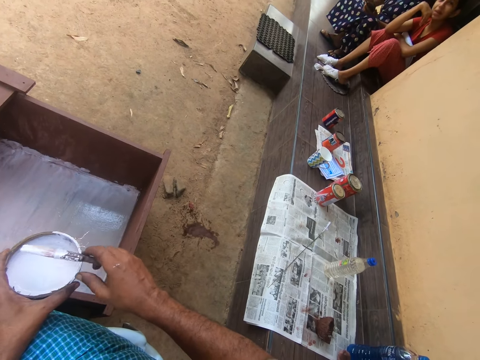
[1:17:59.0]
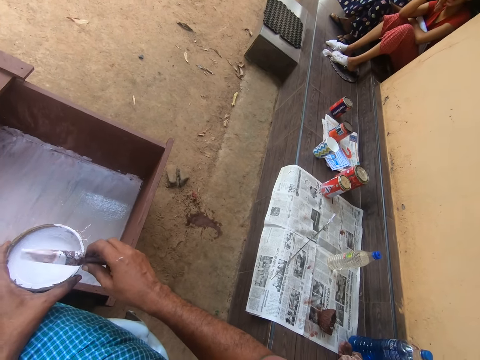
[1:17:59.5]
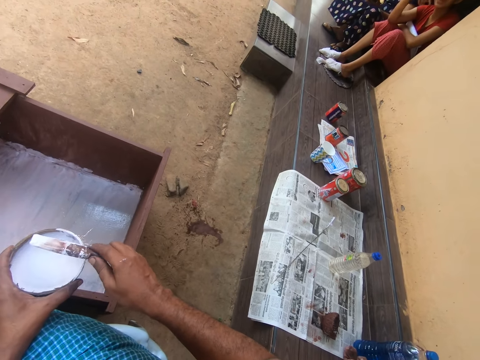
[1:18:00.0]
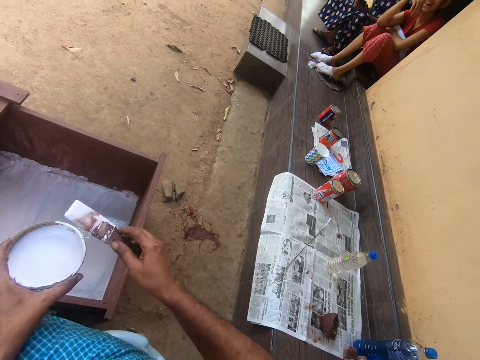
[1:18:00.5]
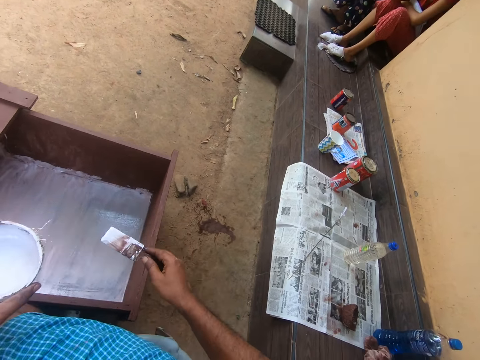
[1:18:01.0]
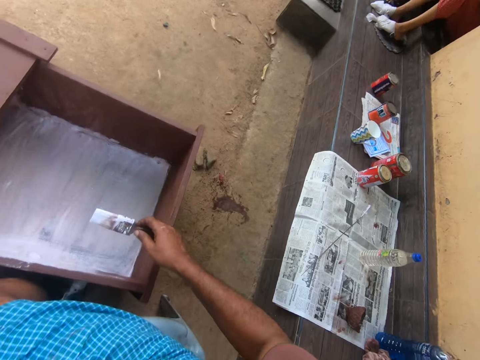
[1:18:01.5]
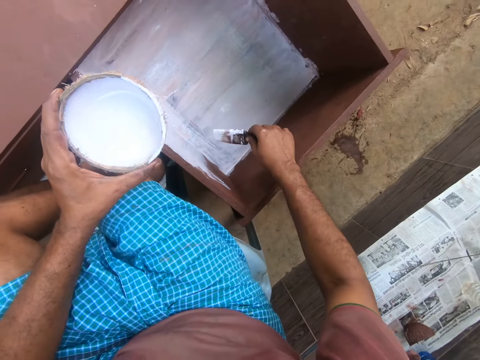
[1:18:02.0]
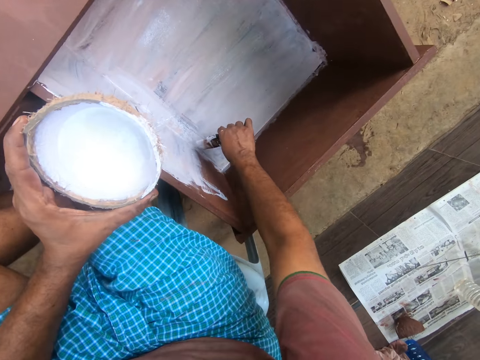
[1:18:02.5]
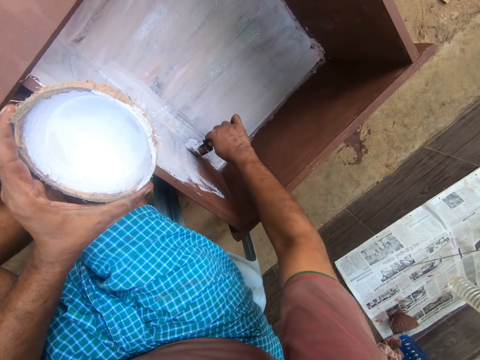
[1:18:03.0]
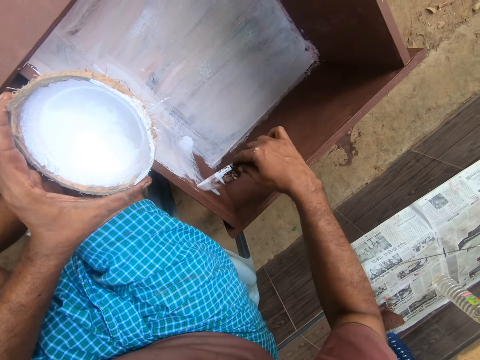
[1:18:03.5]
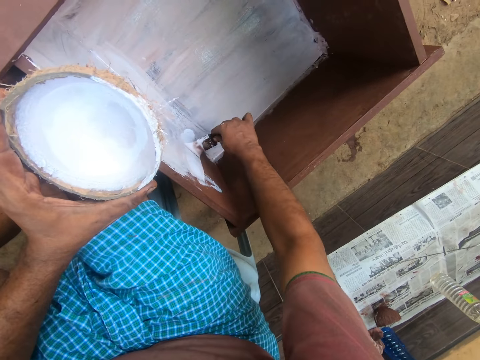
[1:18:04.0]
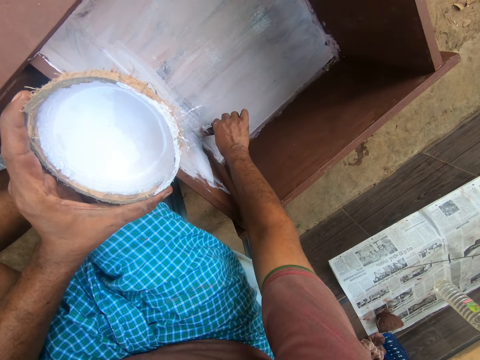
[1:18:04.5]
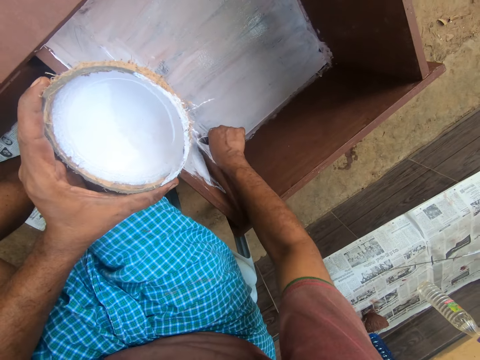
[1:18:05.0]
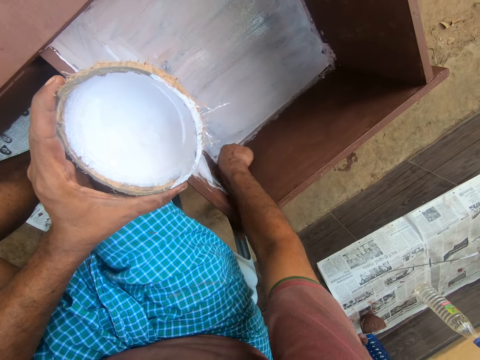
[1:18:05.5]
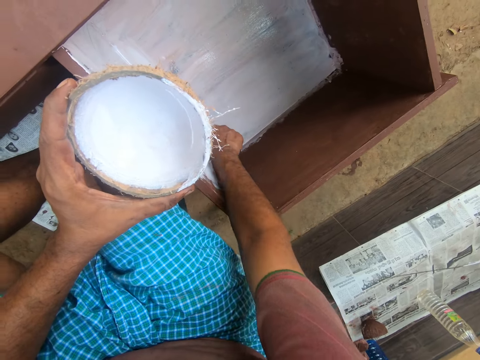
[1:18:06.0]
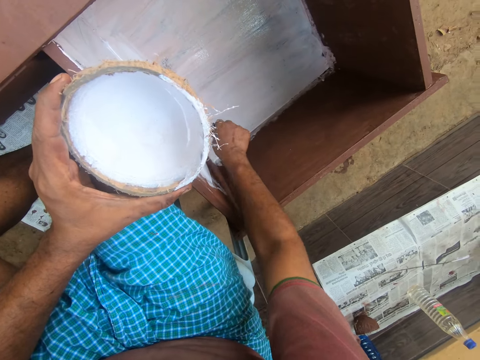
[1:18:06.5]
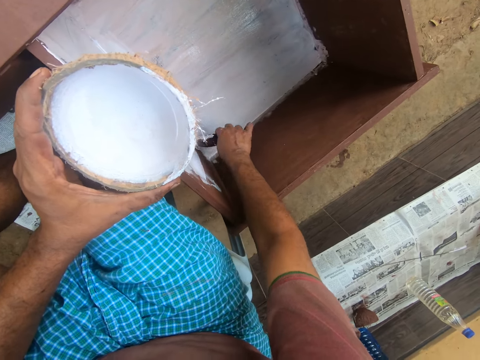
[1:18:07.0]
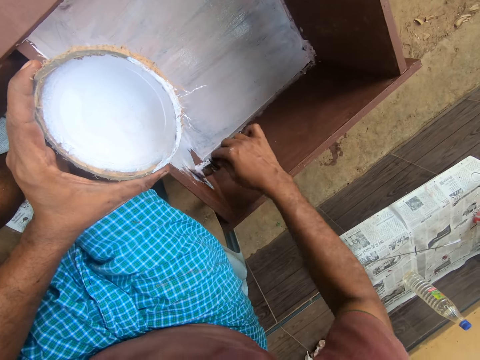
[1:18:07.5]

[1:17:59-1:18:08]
A person talks to the camera wearer. The camera wearer talks to the person. They paint the furniture with the brush.

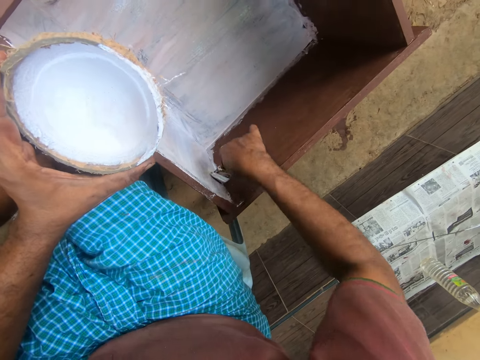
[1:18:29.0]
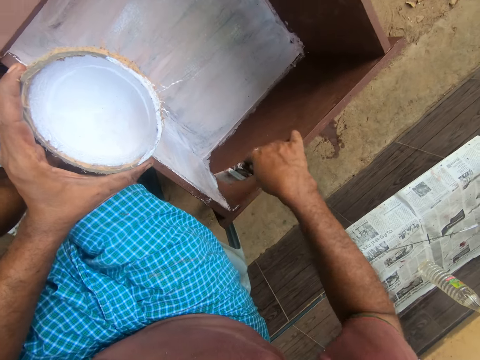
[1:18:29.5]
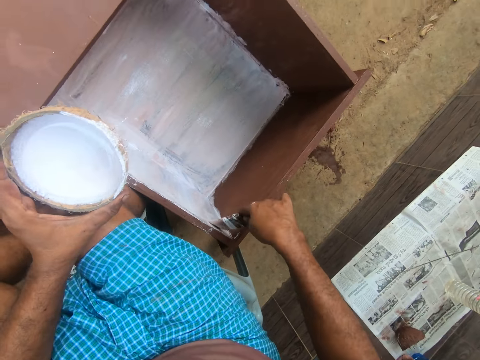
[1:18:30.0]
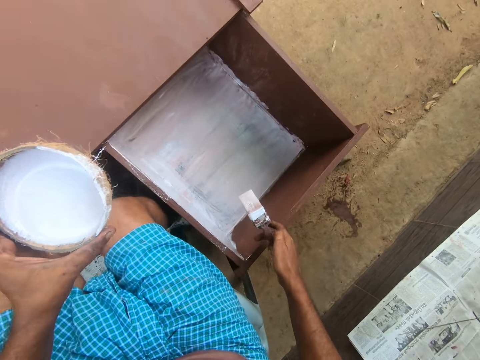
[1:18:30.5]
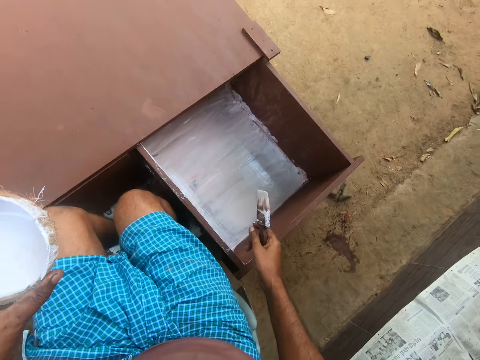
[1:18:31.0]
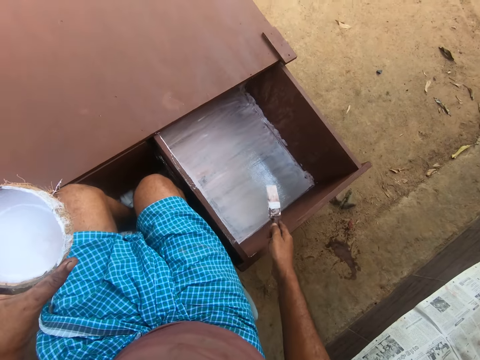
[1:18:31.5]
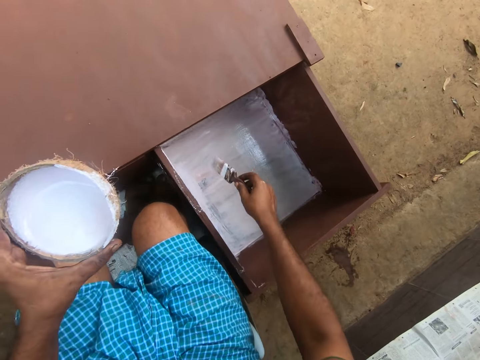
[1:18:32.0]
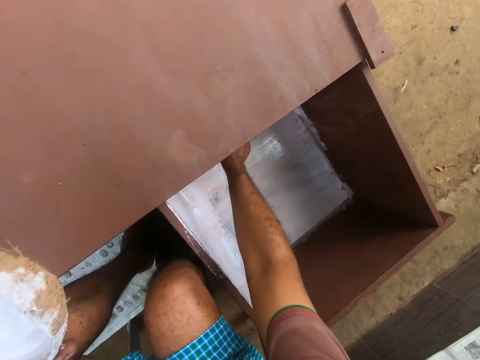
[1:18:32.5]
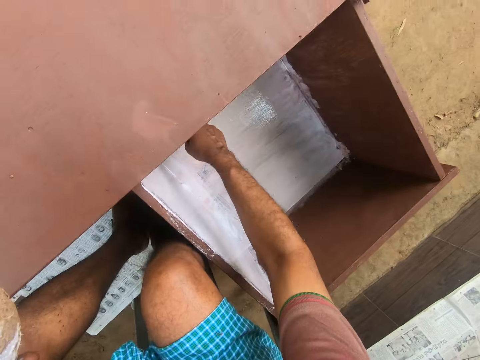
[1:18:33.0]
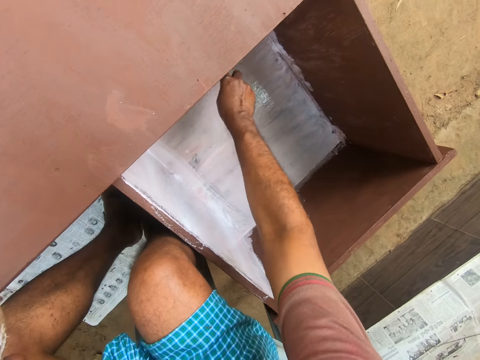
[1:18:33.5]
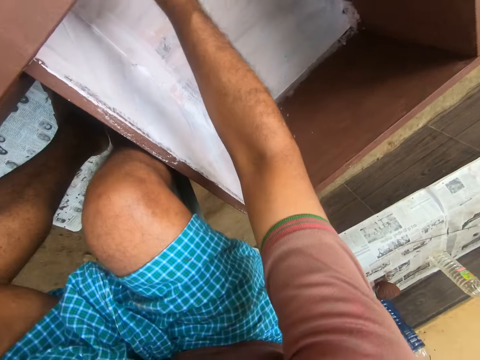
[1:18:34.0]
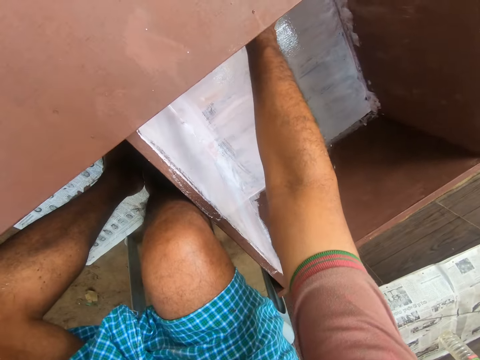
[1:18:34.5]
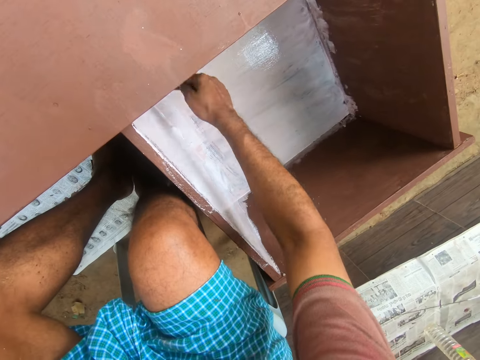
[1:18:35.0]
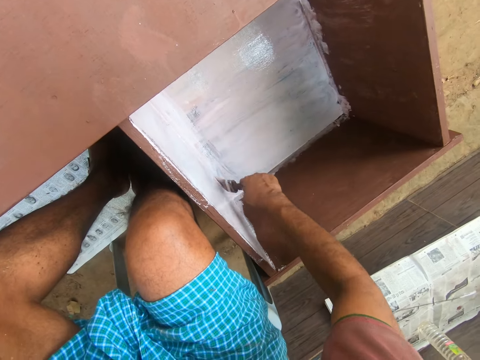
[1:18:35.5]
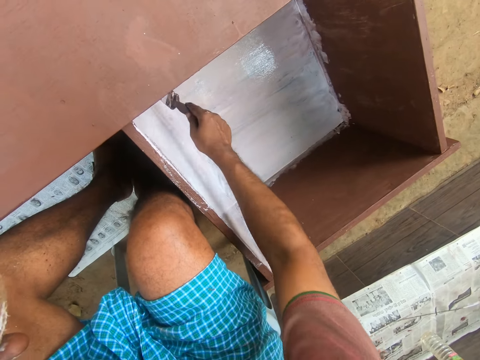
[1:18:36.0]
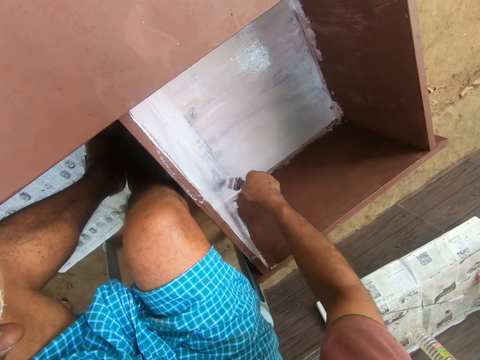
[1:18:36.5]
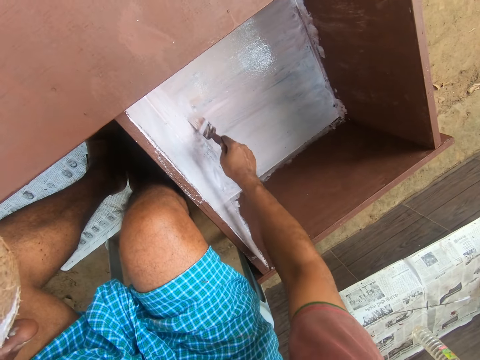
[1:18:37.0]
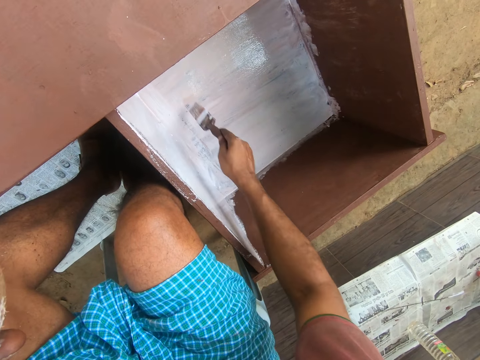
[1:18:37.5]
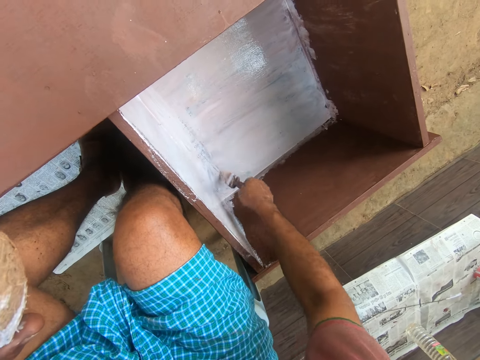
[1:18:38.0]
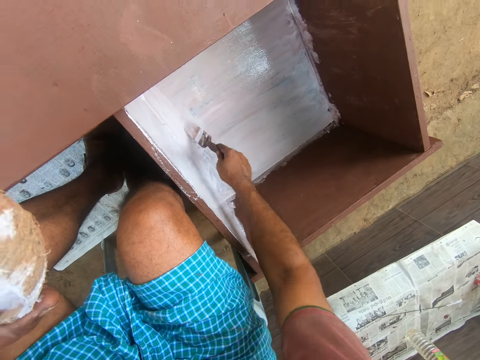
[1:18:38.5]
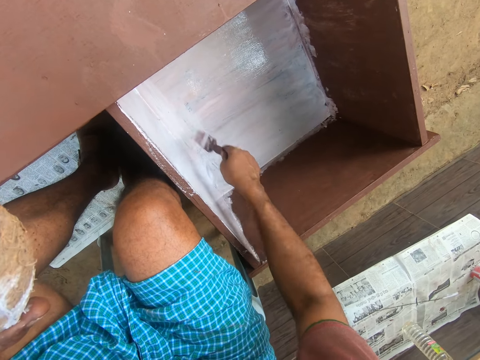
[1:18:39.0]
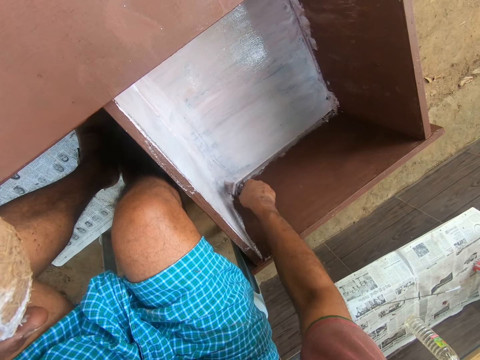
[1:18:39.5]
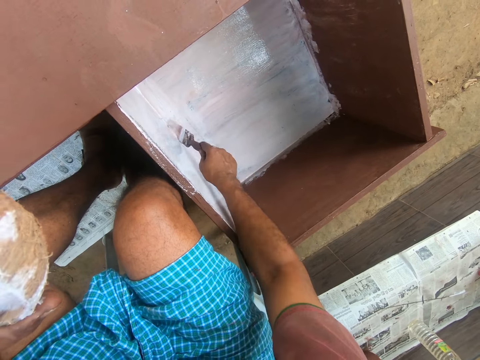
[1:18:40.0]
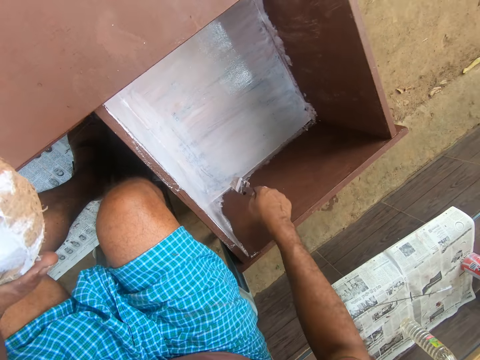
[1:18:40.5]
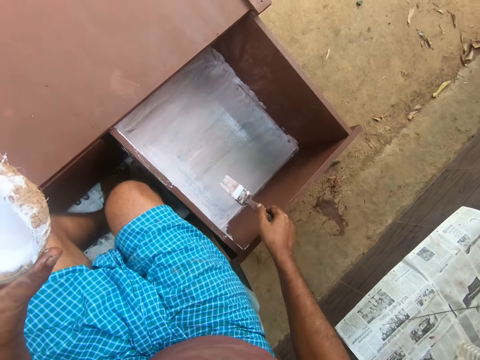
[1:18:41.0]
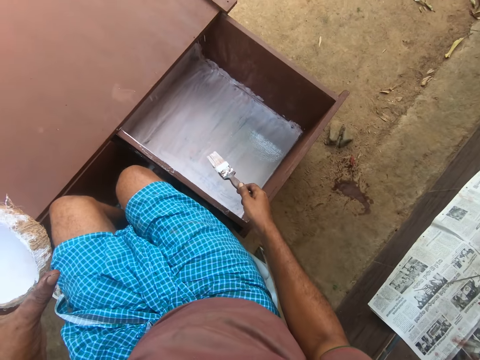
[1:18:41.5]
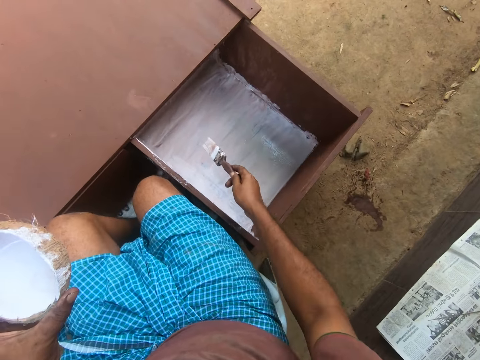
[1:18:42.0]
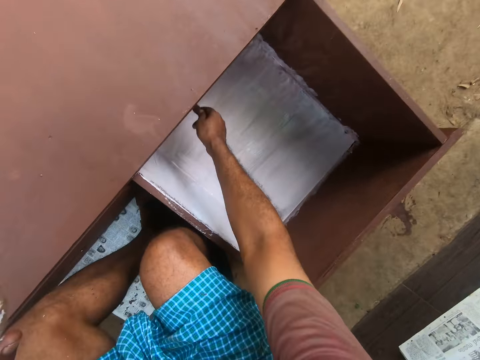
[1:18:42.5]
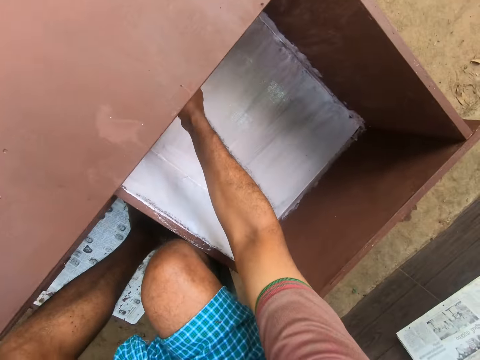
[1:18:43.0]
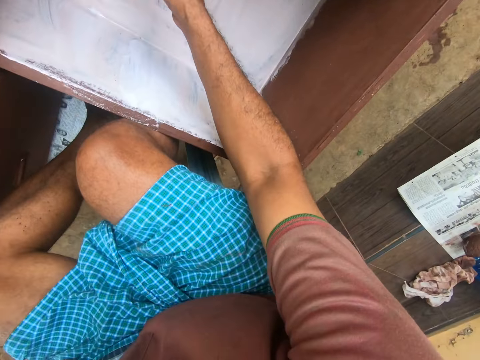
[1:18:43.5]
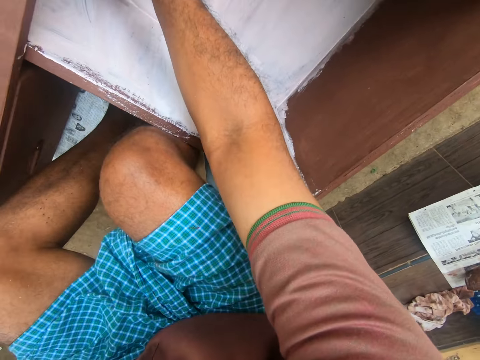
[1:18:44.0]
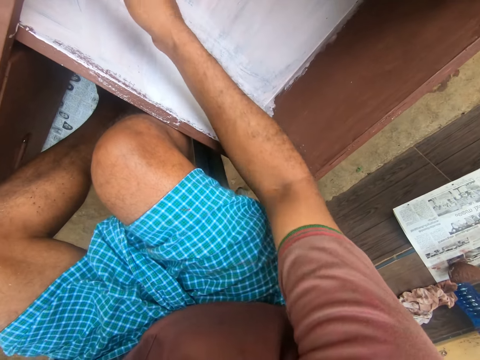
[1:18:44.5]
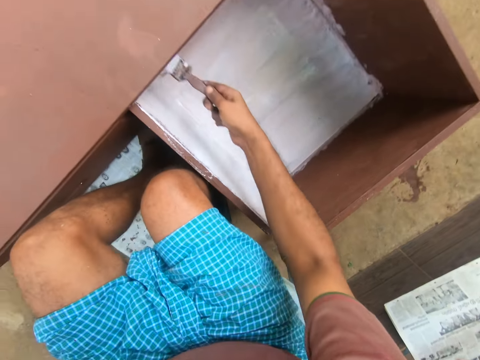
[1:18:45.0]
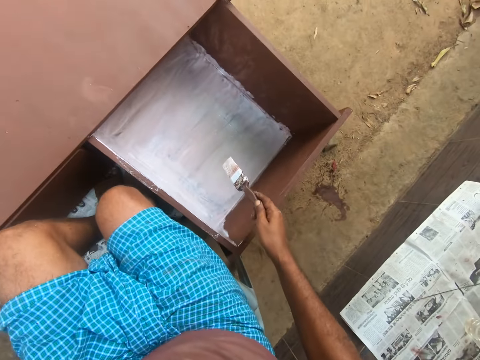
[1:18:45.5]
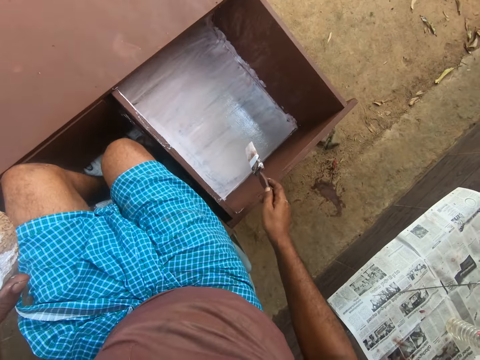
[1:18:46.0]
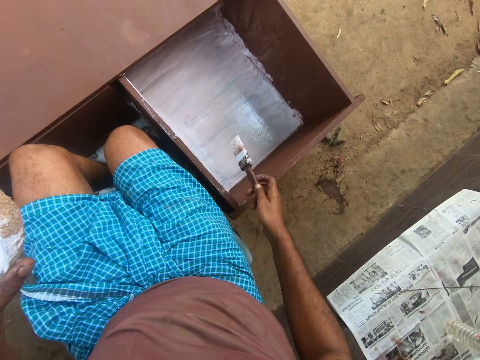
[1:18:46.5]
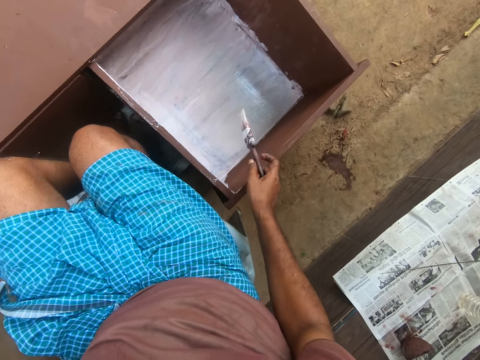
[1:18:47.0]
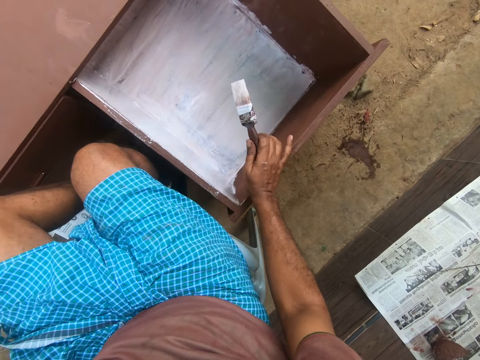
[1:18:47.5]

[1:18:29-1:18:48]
The camera wearer pauses. They paint the drawer with the paint brush. They pause. They paint the drawer with the paint brush. They move the paint brush.
